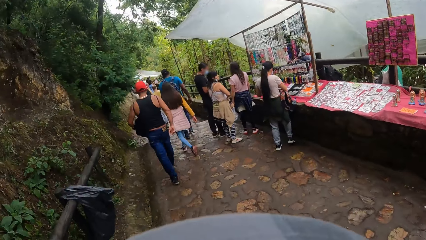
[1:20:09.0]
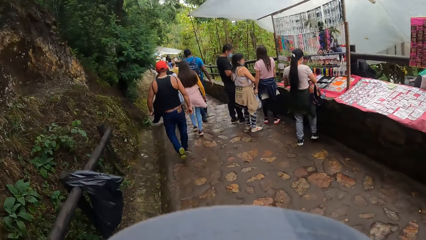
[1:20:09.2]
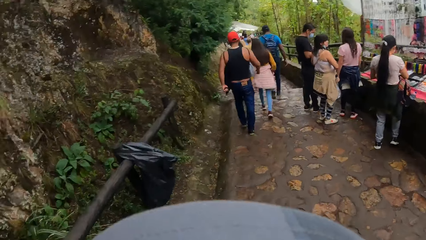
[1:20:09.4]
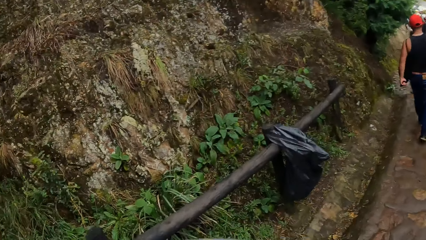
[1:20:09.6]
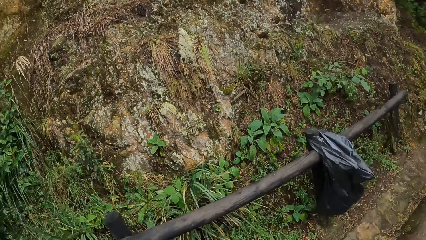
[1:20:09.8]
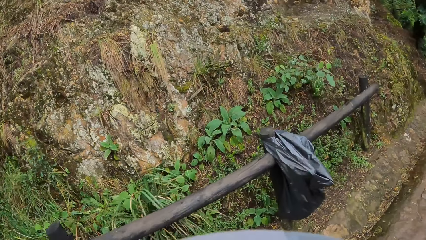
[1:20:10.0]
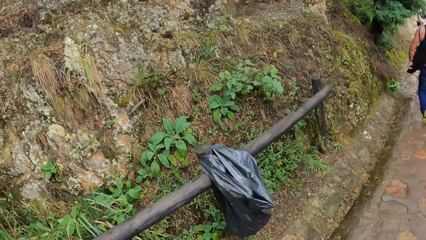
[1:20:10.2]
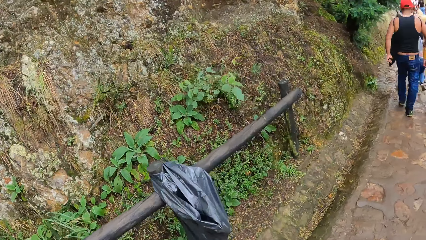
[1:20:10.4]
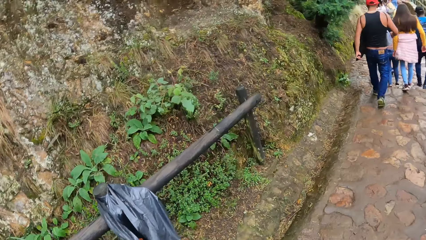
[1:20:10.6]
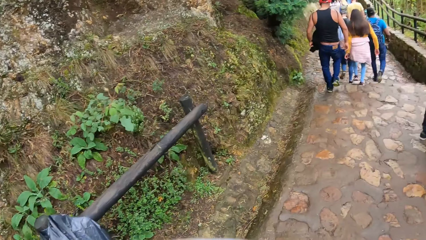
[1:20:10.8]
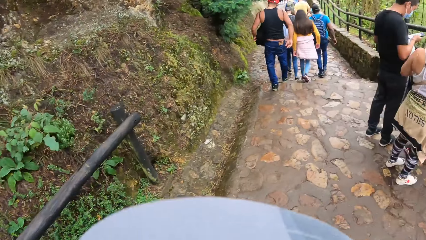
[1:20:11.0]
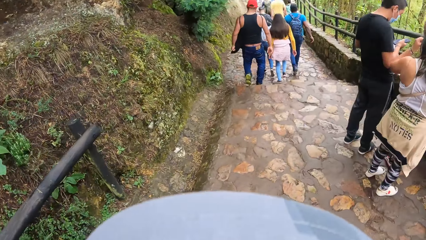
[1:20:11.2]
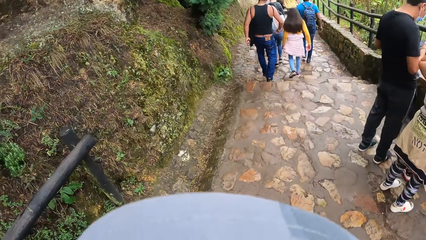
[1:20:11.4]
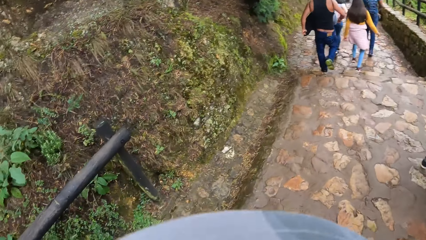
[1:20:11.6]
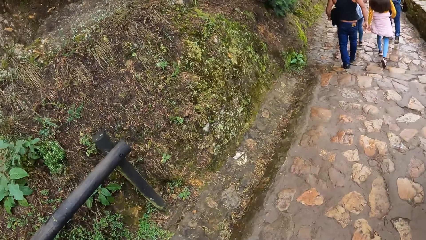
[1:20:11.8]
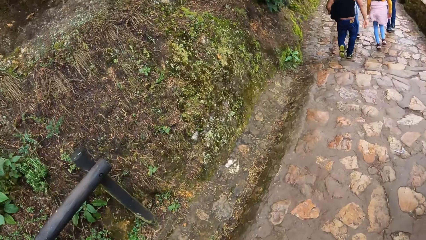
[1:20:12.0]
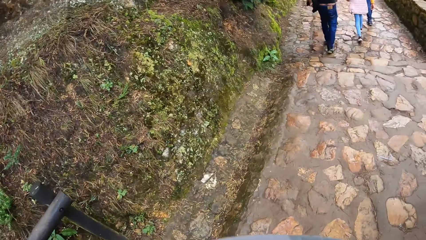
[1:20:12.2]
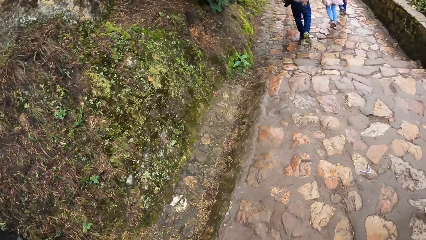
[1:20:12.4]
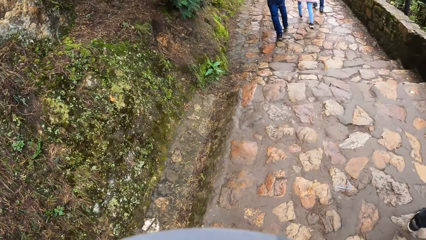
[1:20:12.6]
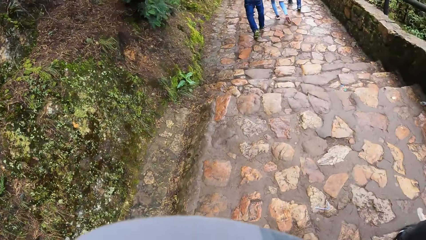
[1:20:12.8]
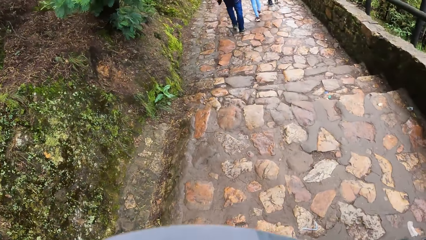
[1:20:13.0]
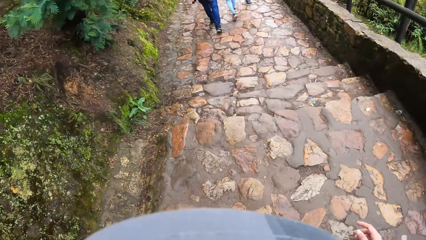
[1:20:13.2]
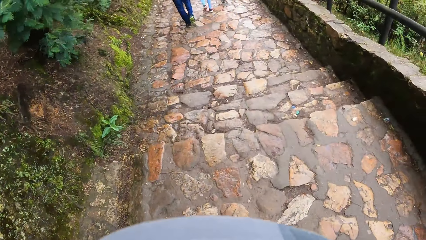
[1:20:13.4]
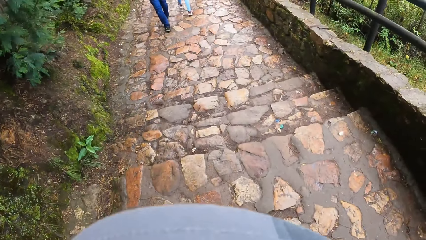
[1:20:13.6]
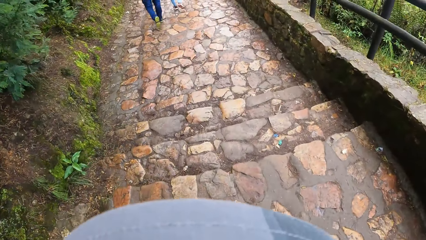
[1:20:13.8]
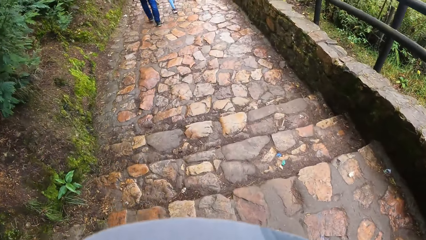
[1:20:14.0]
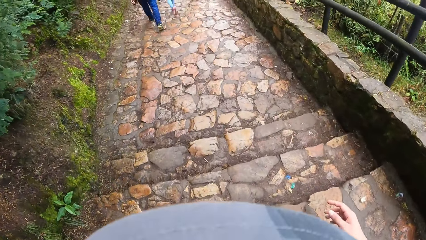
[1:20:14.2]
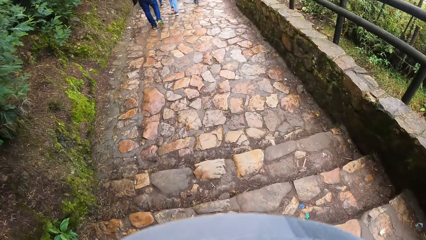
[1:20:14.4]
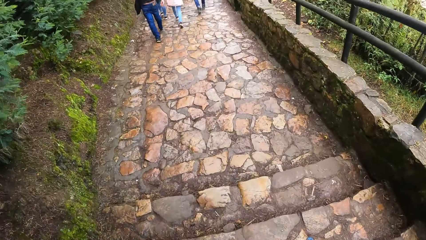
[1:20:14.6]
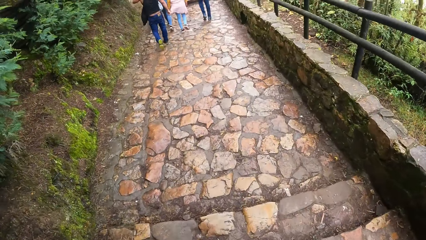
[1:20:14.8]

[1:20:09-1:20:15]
The camera wearer looks around.

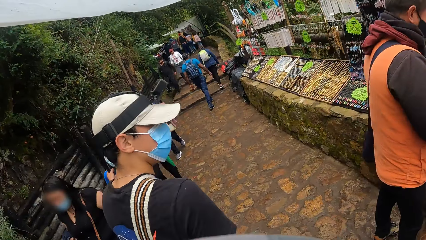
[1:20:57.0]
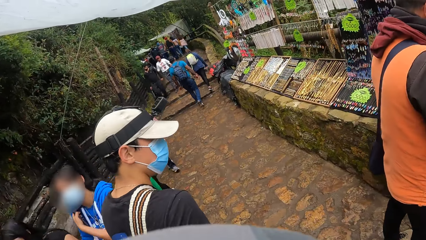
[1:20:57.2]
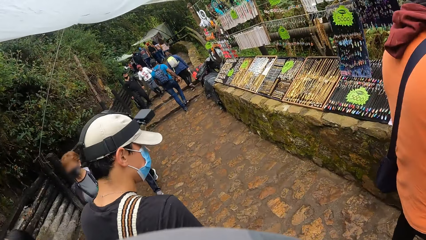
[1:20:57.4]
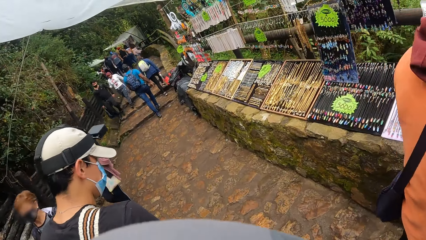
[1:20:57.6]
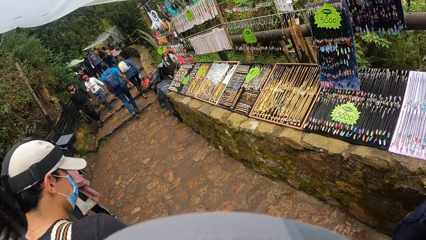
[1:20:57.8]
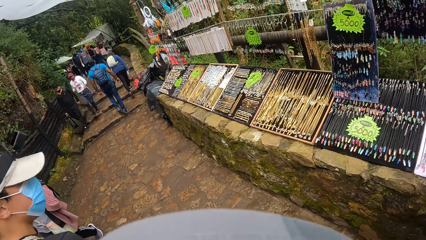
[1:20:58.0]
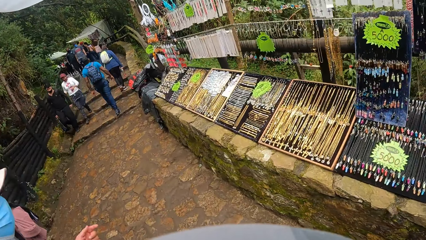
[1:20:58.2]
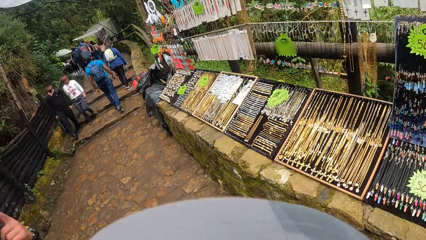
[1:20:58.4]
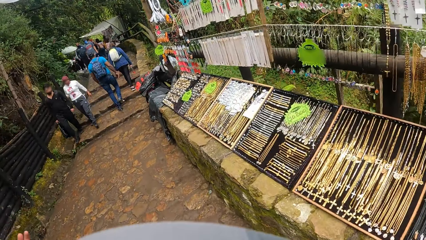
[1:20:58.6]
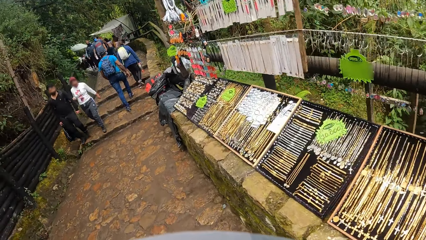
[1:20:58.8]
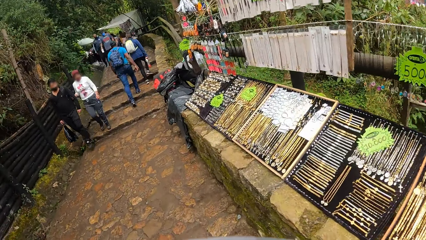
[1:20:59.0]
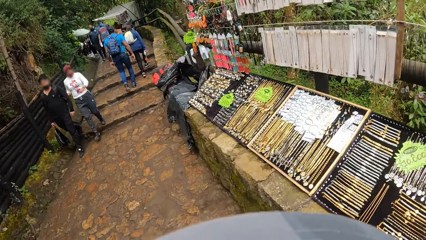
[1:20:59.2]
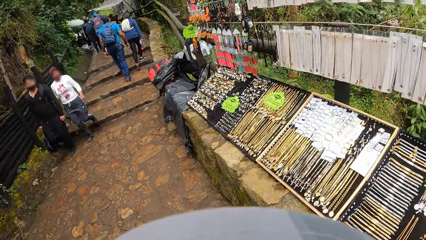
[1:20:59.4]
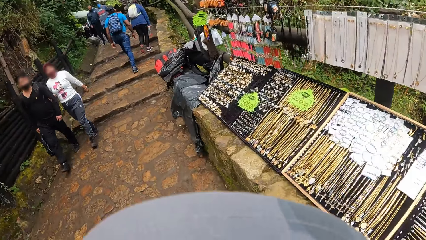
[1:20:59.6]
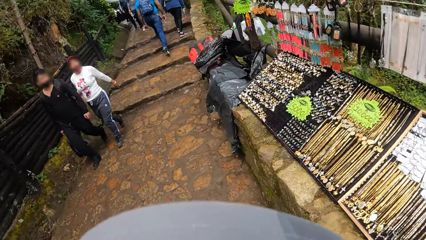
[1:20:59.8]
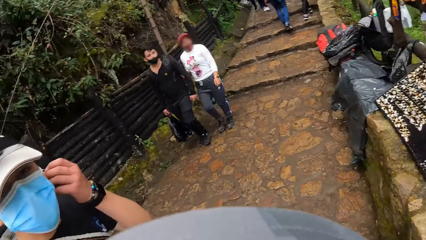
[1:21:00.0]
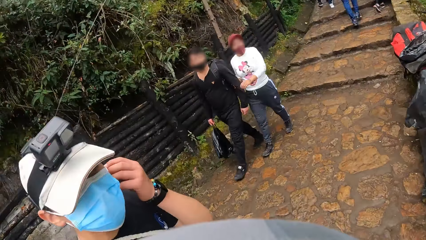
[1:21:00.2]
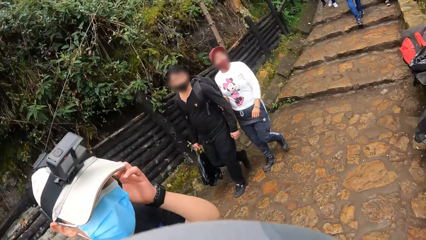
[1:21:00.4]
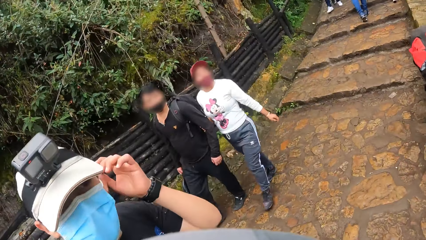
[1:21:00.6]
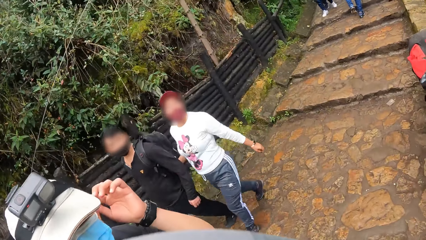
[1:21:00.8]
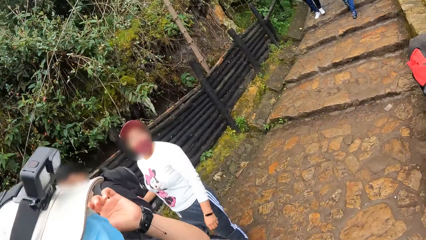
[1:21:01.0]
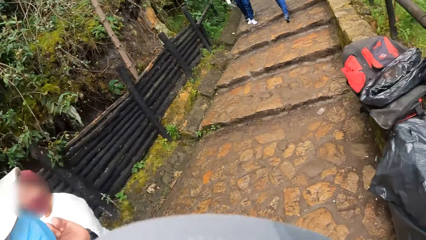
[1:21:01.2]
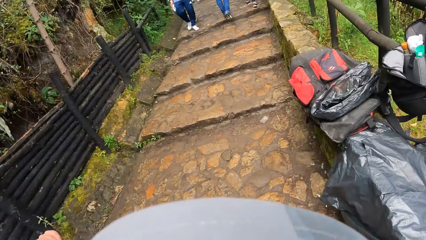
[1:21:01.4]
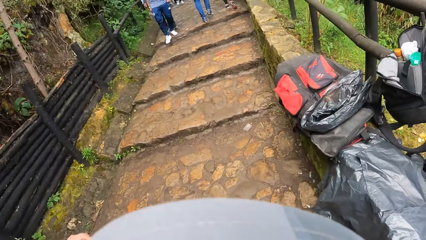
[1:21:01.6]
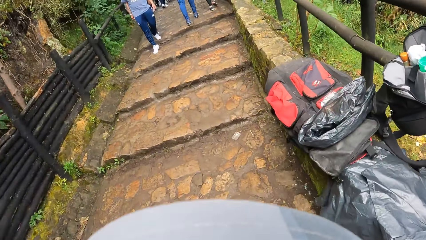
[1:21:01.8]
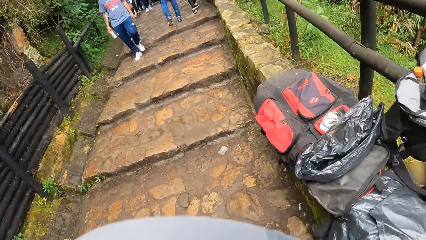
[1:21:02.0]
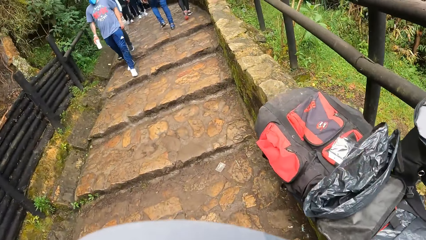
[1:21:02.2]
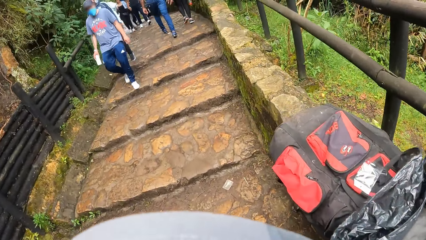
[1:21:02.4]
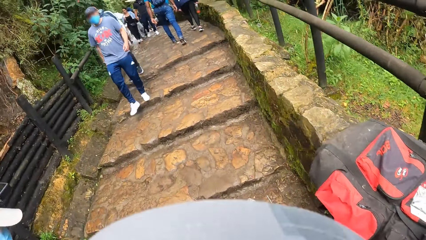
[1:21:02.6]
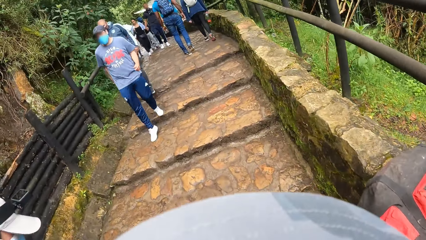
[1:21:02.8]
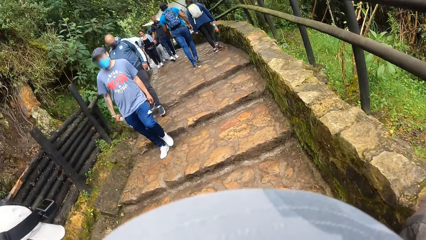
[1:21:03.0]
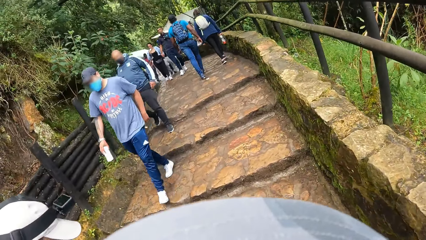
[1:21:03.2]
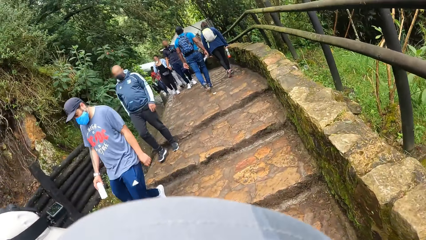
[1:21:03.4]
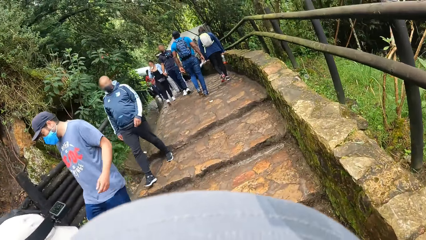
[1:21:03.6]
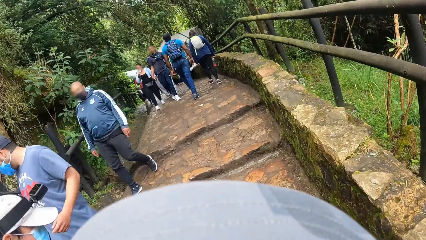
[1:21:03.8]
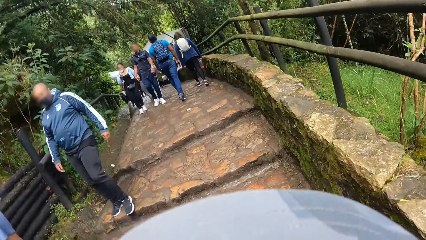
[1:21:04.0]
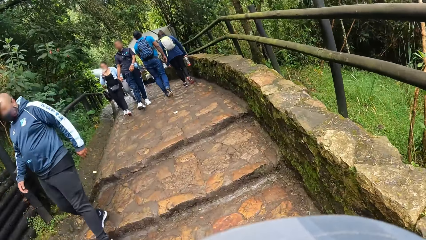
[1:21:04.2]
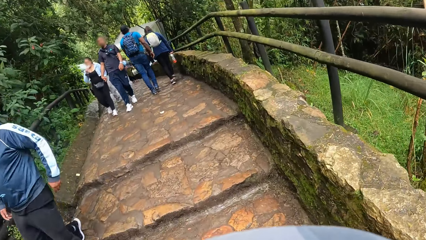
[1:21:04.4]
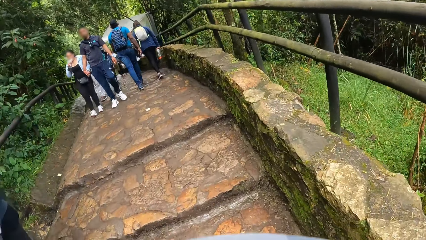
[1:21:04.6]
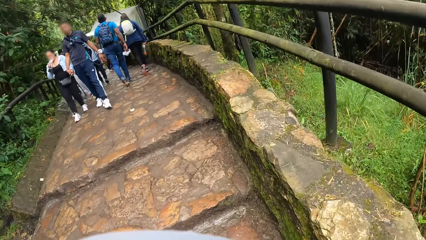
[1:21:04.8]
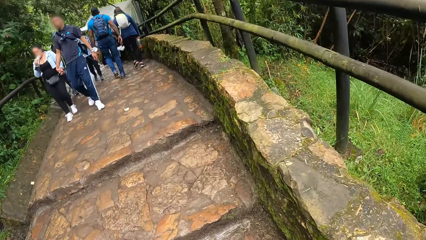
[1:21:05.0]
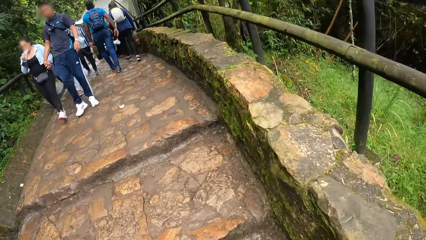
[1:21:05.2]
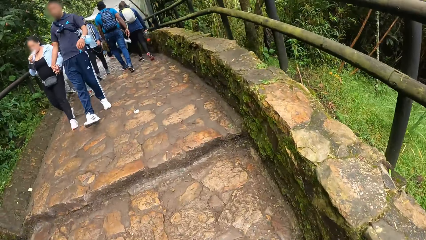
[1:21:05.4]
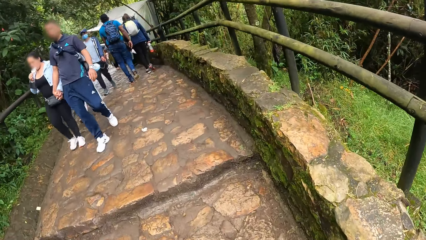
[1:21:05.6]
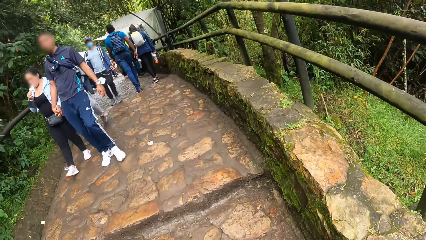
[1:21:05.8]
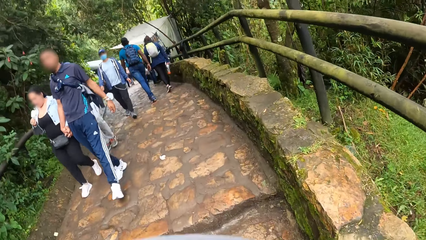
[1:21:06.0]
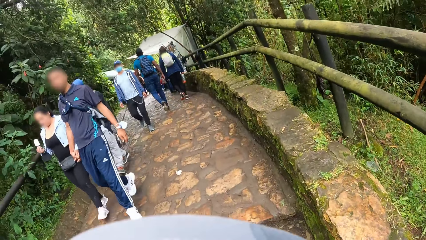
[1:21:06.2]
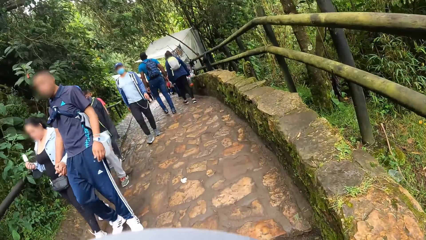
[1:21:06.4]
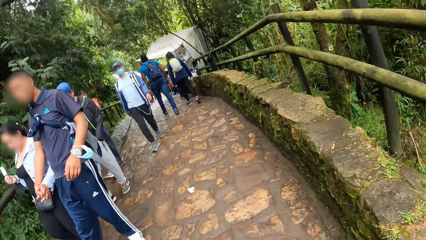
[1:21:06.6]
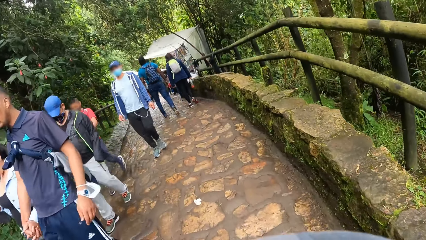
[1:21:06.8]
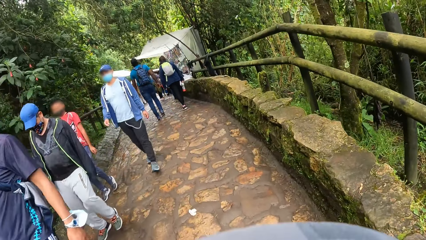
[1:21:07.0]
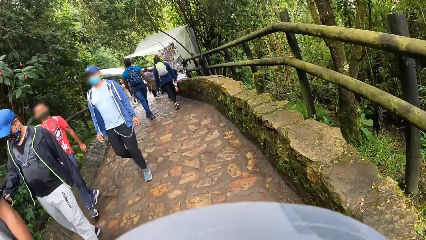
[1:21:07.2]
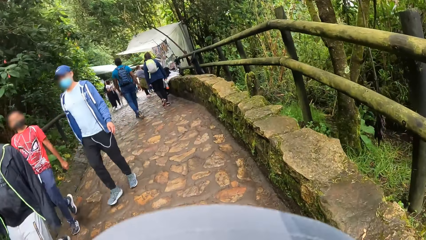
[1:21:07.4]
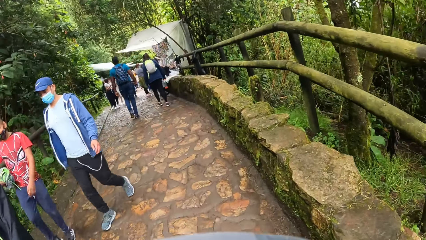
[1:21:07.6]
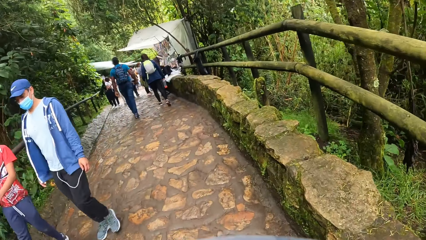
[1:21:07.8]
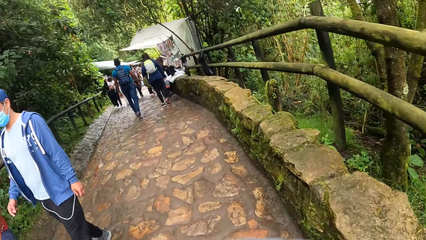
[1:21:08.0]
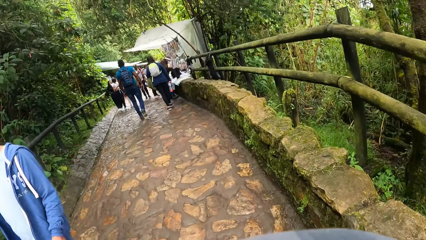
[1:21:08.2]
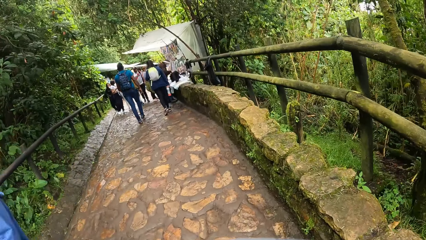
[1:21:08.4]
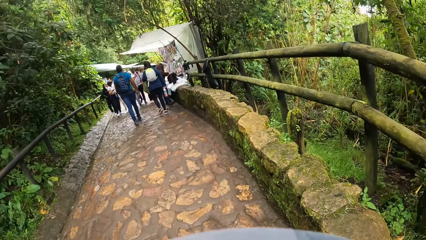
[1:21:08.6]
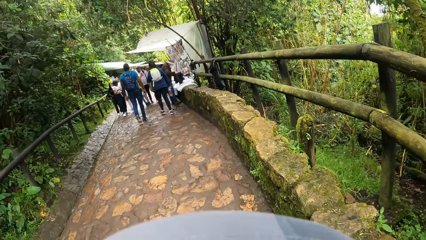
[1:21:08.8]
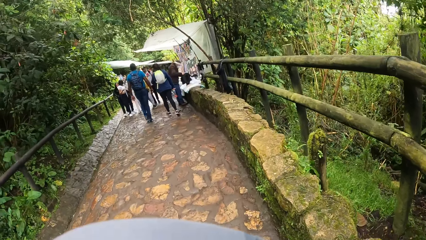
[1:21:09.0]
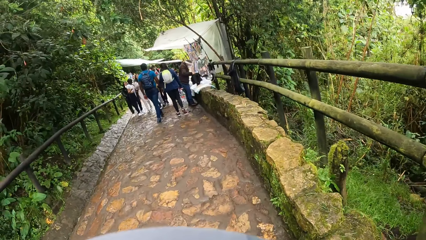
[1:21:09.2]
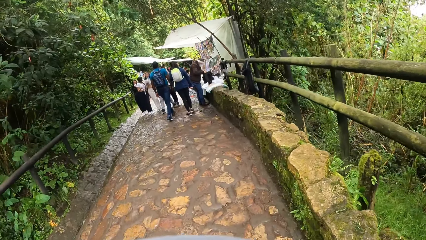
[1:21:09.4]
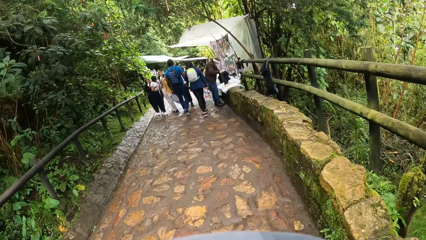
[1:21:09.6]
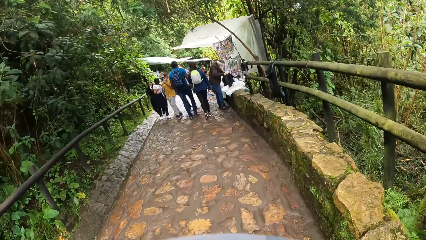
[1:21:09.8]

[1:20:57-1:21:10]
The camera wearer looks at the jewelries. A man engages with the camera wearer.
